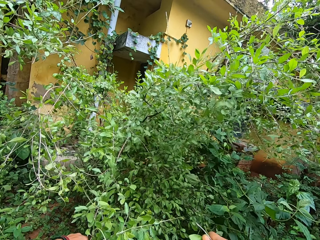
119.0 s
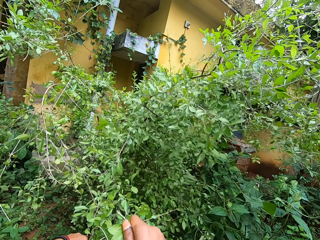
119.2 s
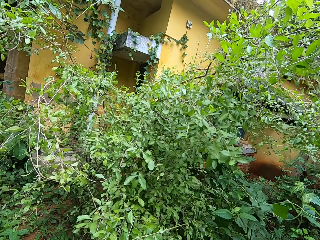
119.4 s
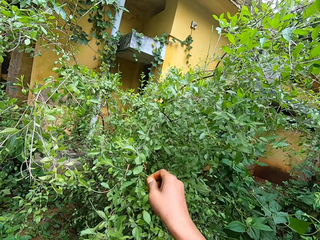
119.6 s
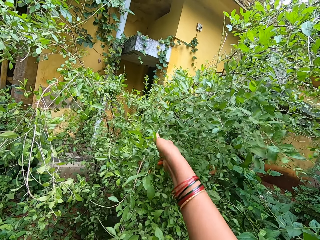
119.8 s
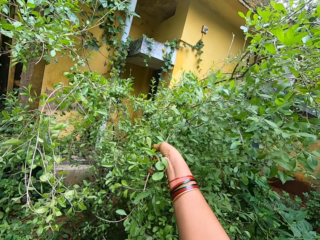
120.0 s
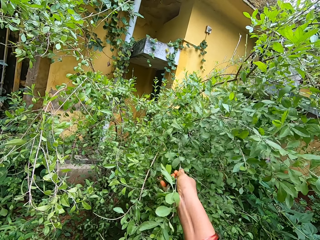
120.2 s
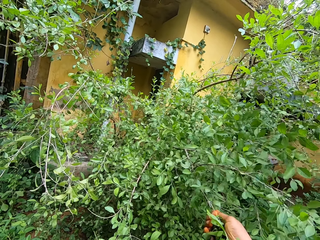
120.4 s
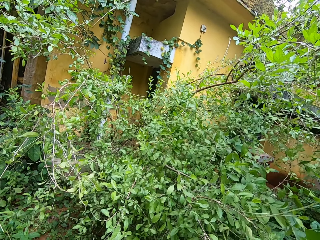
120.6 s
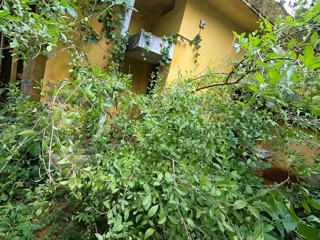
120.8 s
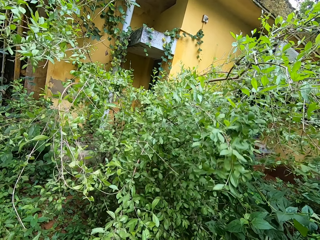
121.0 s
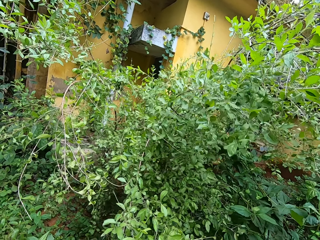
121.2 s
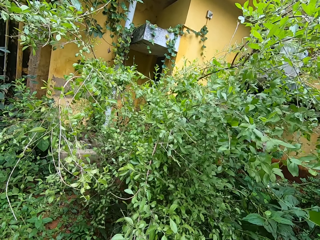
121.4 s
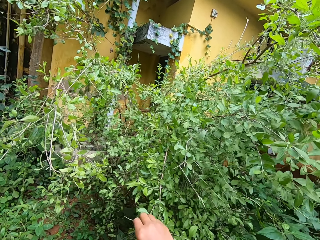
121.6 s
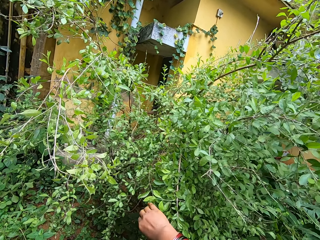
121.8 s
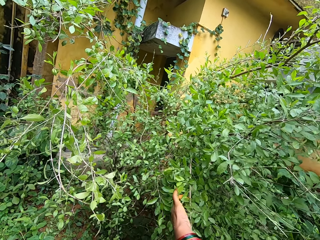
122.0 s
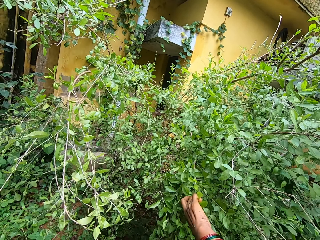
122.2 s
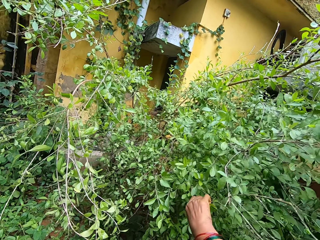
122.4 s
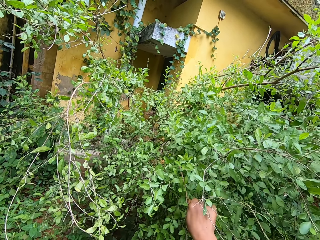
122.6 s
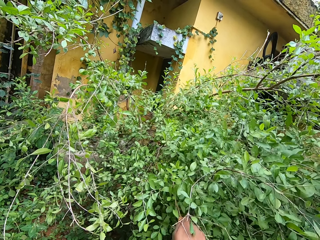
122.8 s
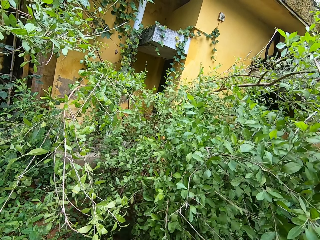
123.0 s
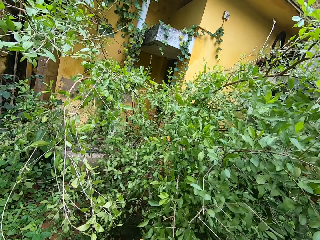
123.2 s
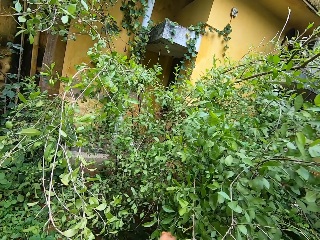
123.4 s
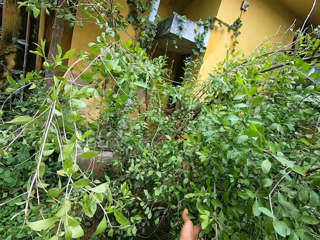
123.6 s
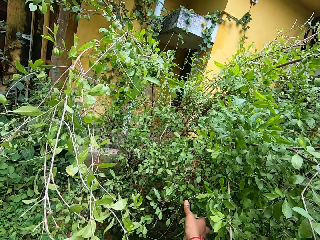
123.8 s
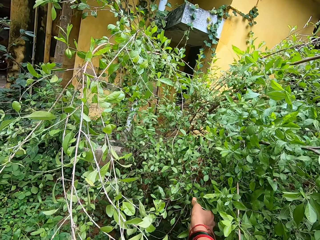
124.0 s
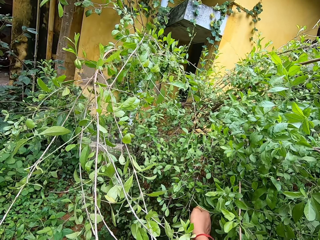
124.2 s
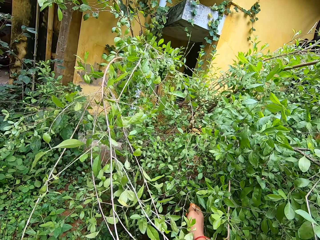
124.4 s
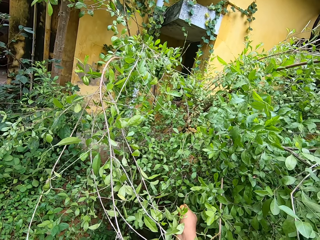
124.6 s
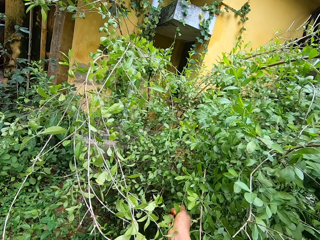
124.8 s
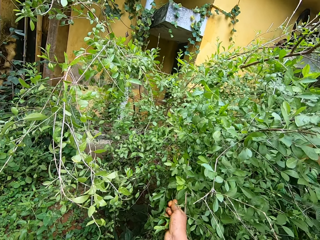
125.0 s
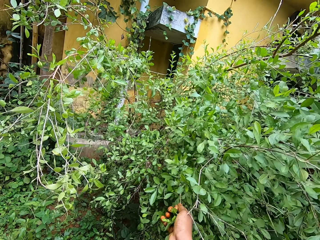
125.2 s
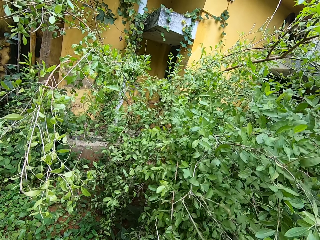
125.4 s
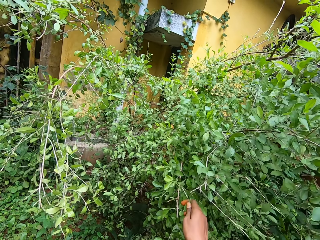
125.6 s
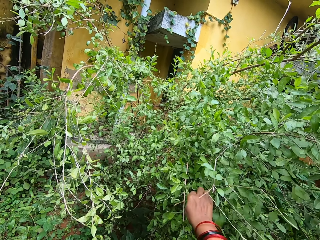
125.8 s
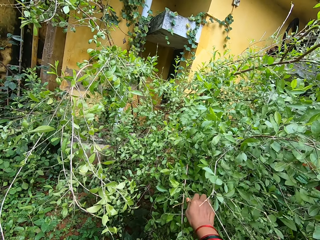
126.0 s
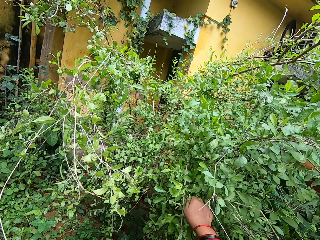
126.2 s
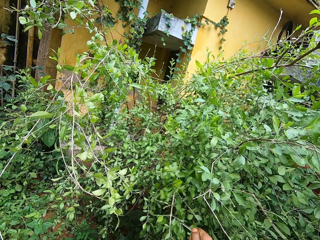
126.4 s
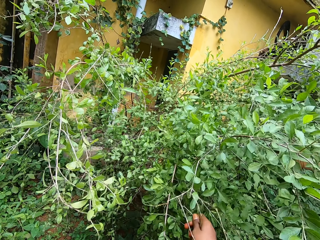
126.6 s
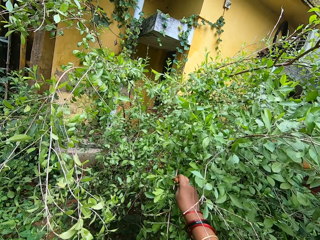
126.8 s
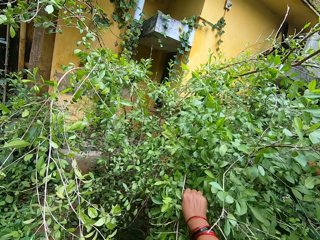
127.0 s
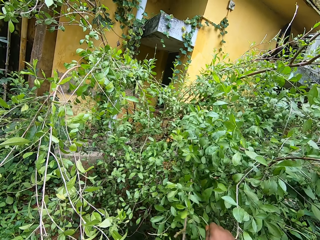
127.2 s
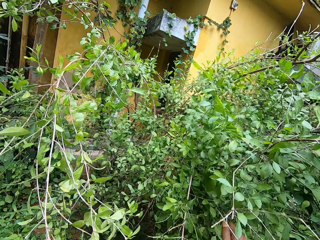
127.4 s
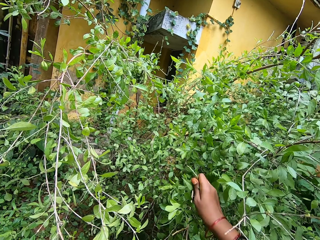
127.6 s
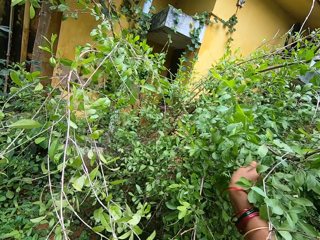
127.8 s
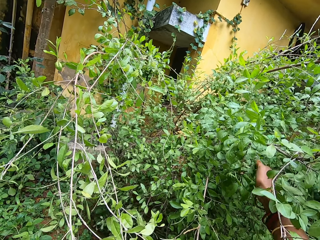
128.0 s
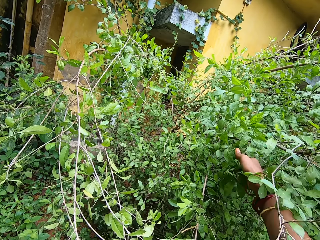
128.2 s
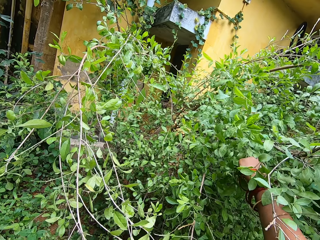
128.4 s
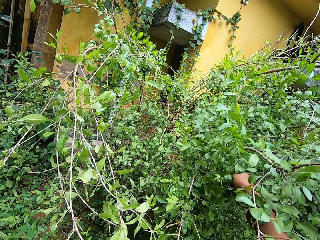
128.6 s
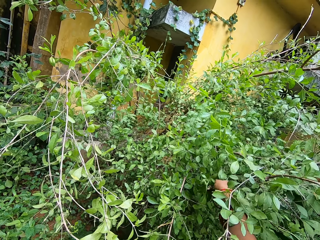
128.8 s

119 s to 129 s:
The camera wearer picks leaves with the right hand. They look in front.

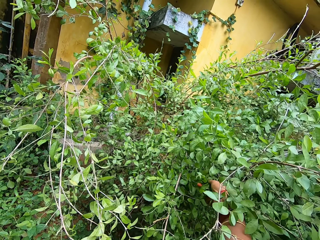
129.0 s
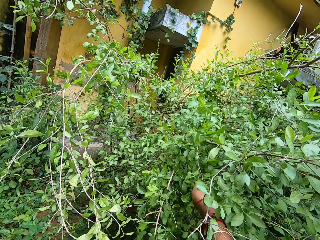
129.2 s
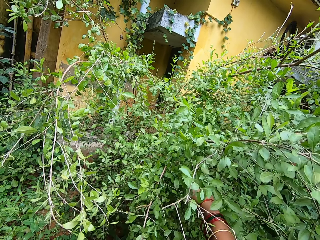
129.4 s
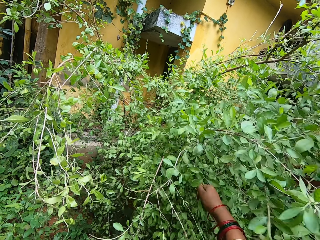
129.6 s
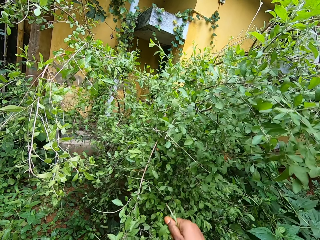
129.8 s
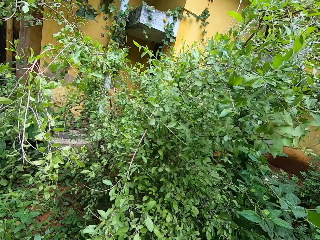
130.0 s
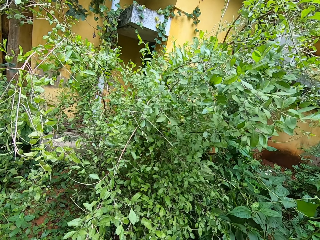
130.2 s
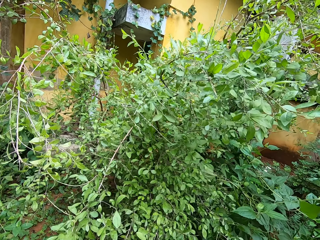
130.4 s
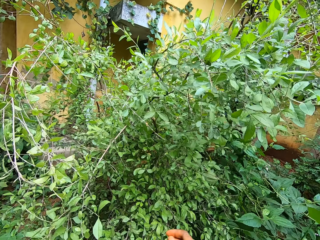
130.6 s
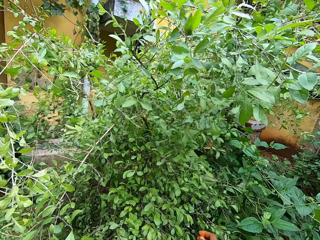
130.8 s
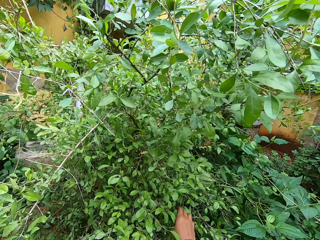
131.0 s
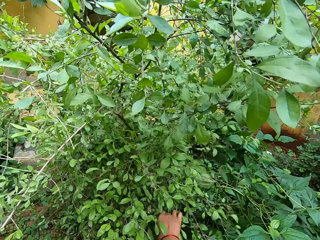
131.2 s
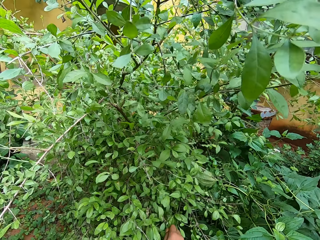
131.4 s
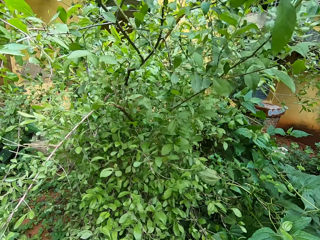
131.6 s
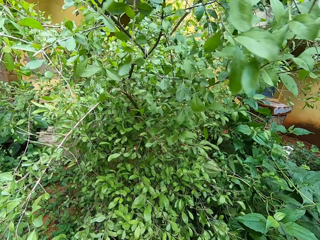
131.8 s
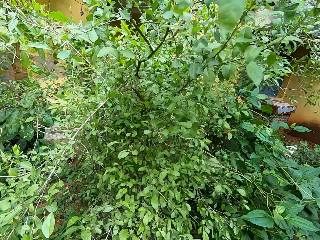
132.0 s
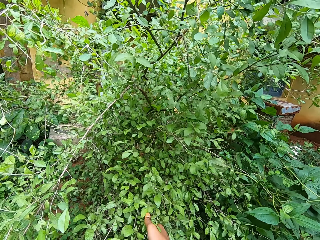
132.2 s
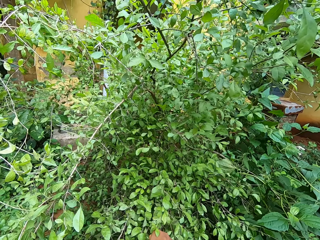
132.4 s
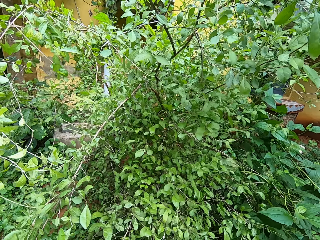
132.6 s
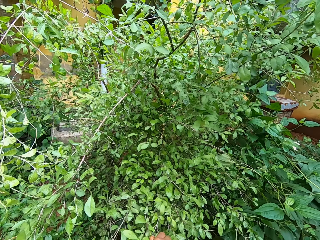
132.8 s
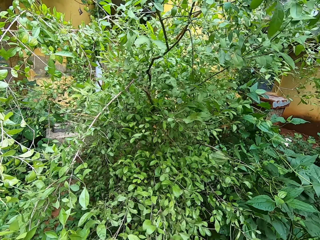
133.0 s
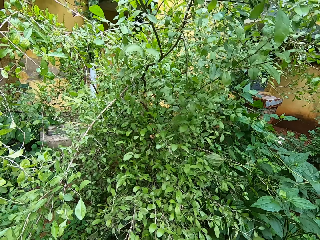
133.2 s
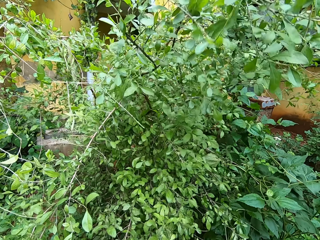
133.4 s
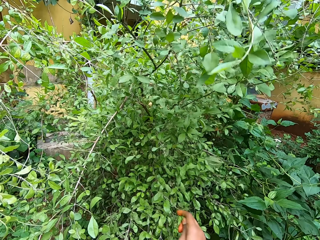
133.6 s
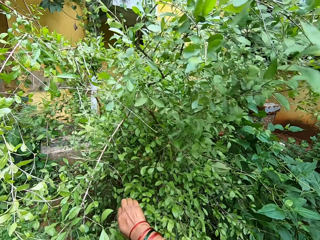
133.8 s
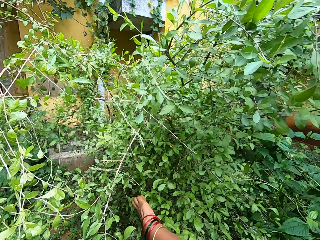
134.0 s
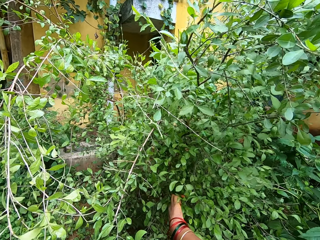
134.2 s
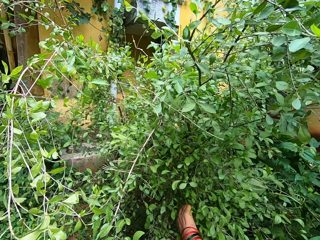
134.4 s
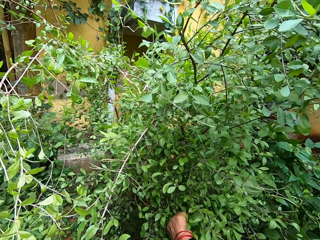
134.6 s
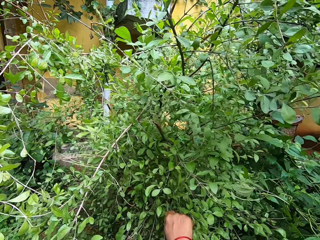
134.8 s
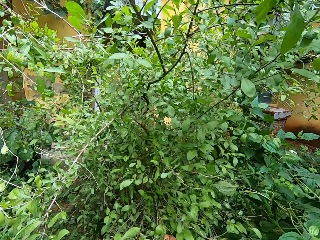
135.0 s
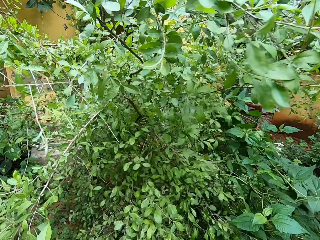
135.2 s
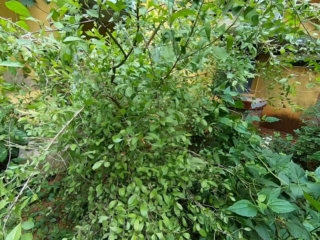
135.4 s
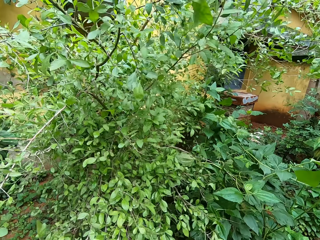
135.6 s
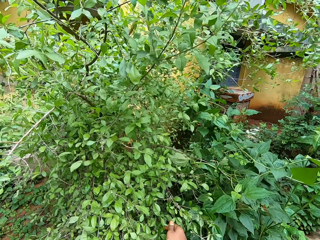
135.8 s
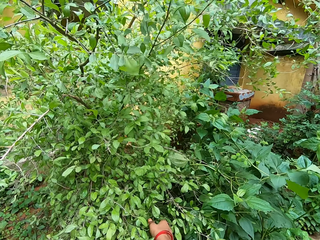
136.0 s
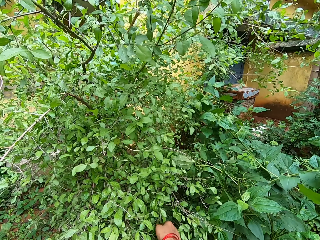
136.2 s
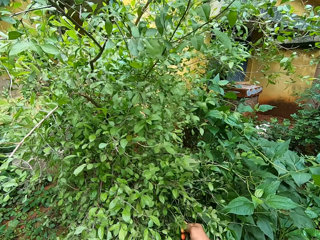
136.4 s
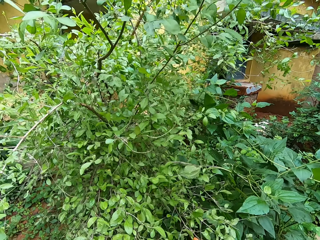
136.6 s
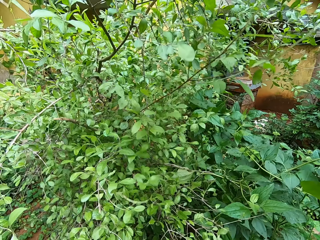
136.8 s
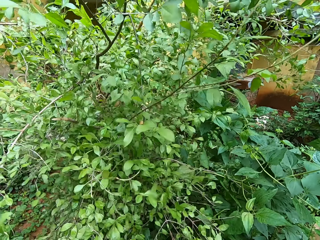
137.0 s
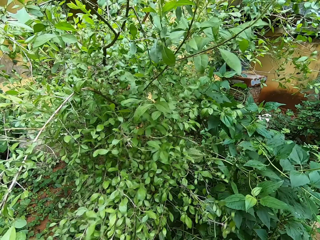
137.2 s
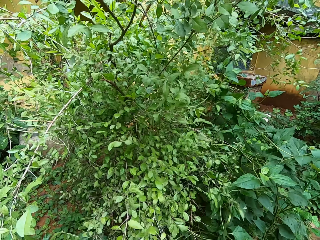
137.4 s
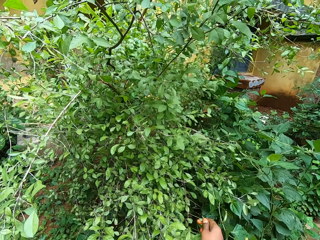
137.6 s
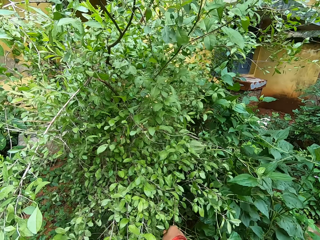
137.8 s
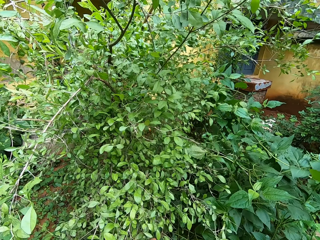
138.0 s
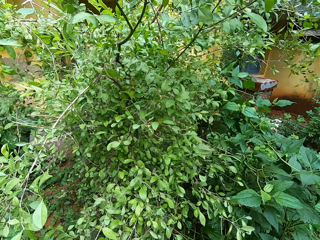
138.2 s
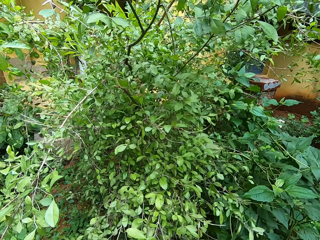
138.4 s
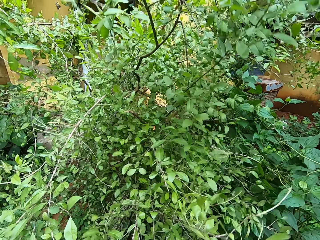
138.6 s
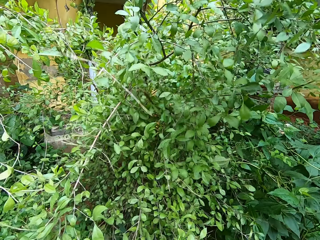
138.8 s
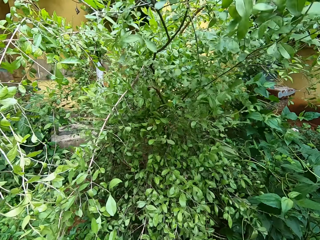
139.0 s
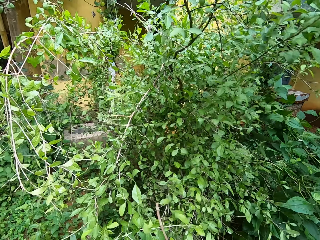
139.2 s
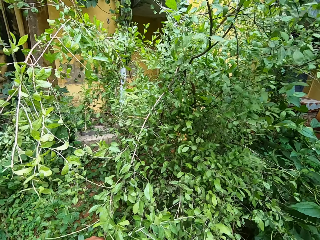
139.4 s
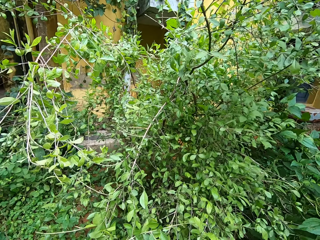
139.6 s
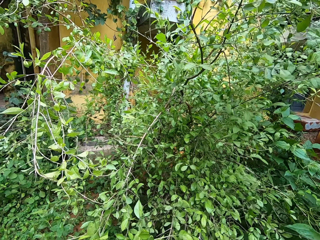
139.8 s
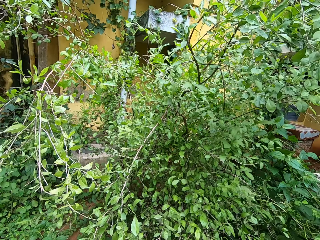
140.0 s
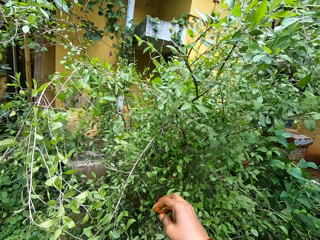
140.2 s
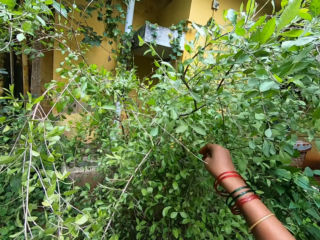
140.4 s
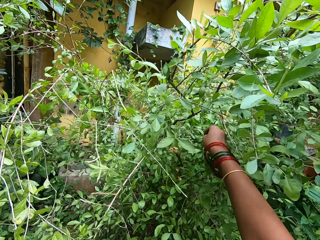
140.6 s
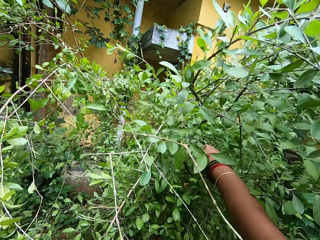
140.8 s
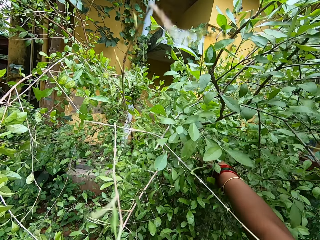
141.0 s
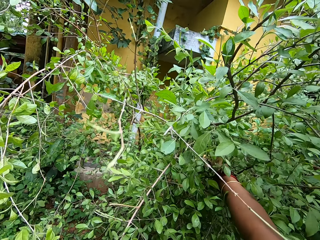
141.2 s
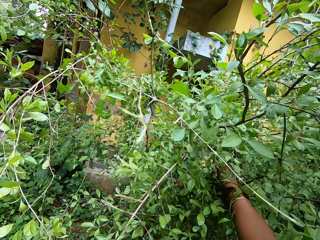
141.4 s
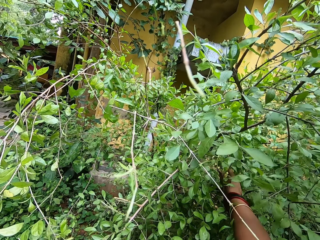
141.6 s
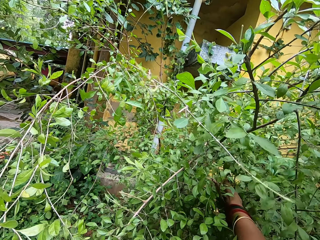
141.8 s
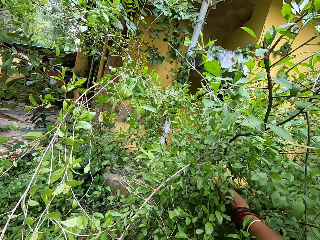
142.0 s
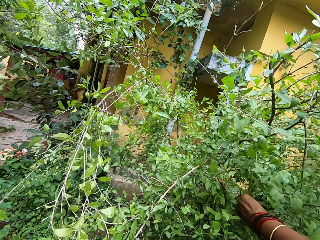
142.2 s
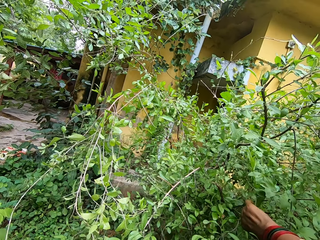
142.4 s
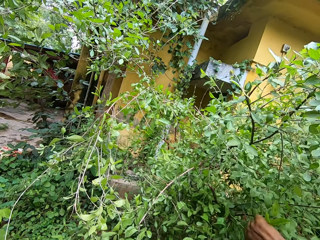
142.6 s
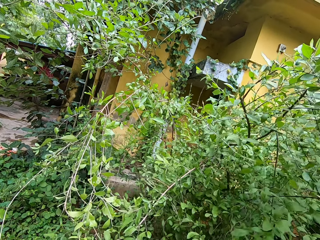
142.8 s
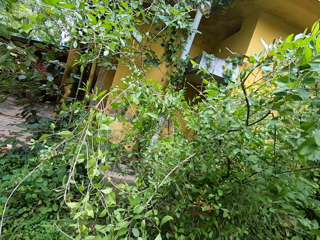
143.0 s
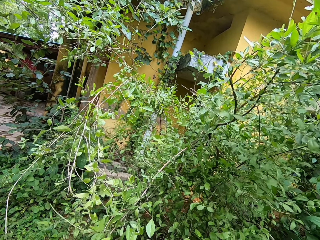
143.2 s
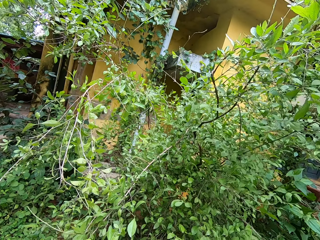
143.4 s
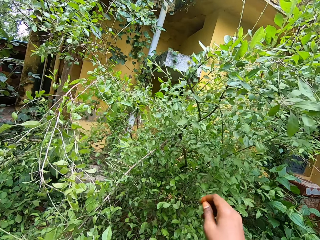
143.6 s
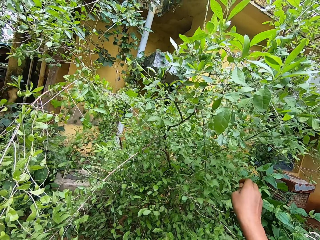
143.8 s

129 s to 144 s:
The camera wearer picks leaves with the right hand. They look in front. They pick the leaves with the right hand.
